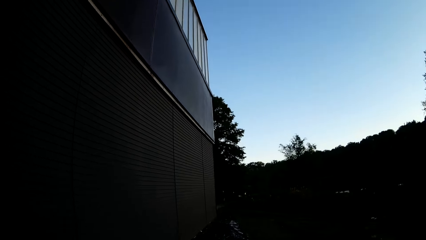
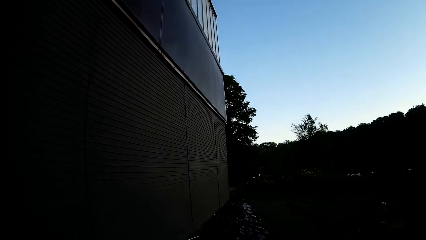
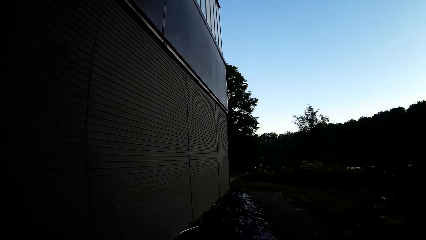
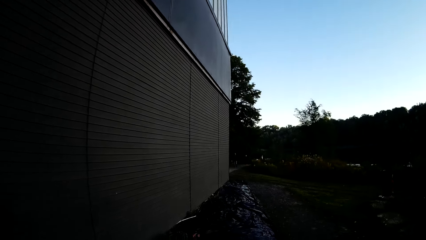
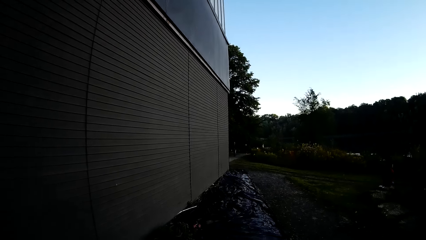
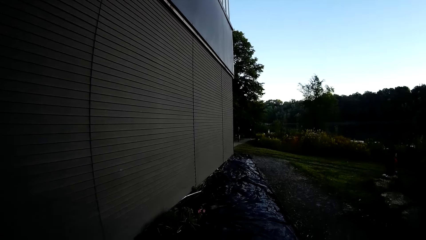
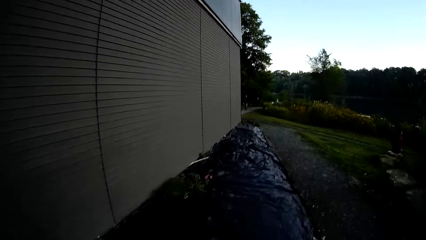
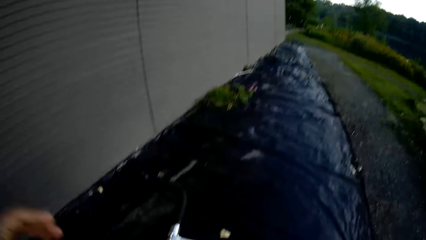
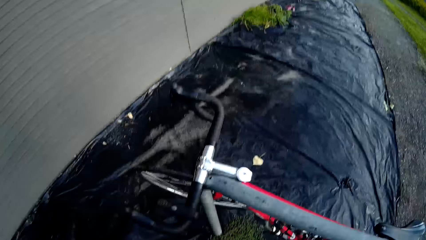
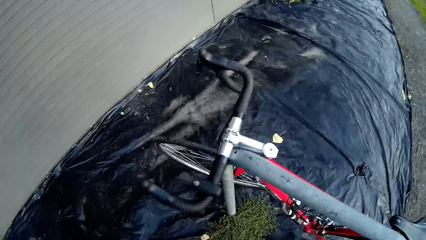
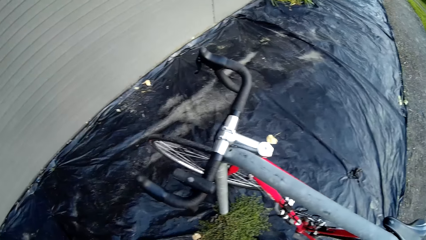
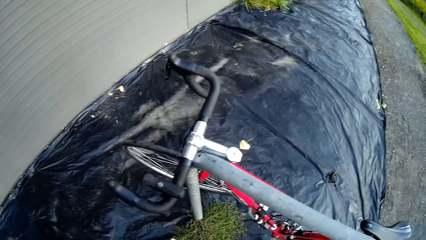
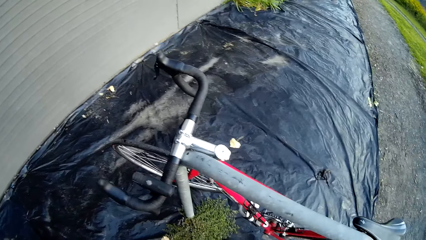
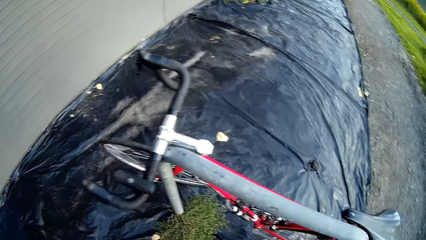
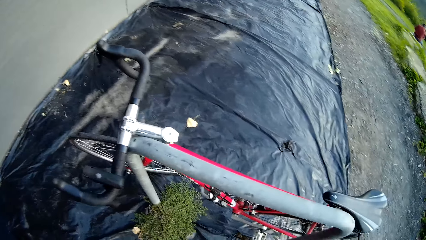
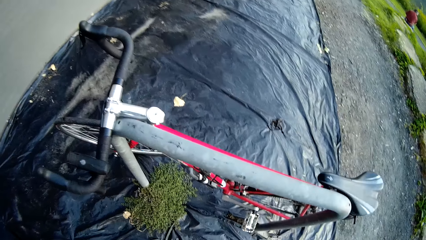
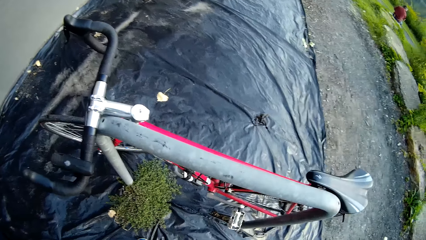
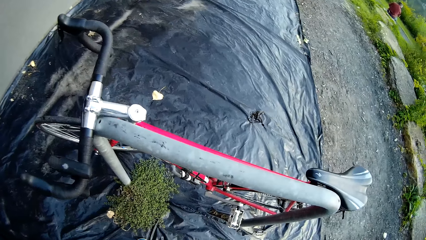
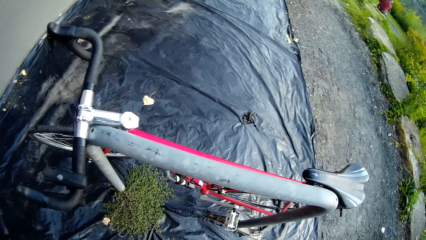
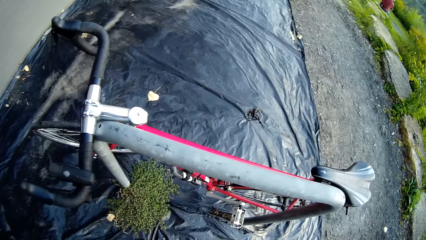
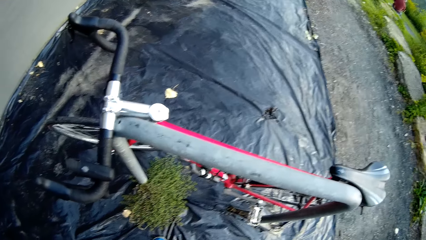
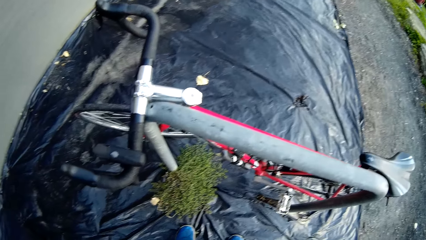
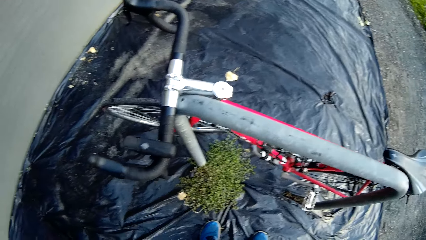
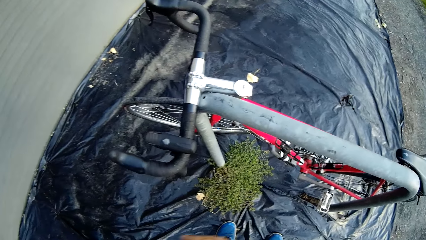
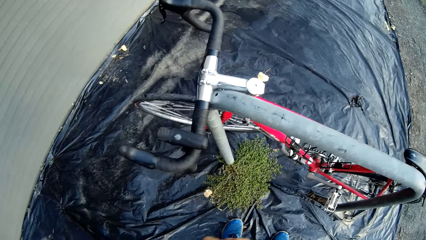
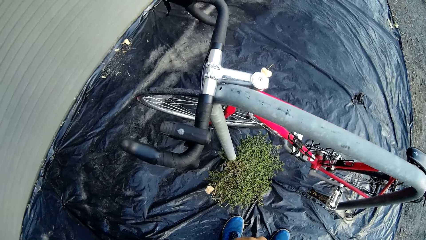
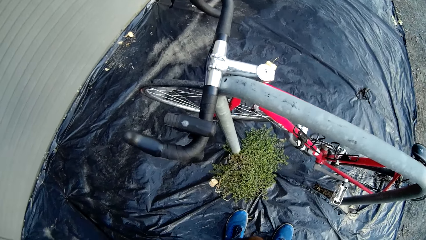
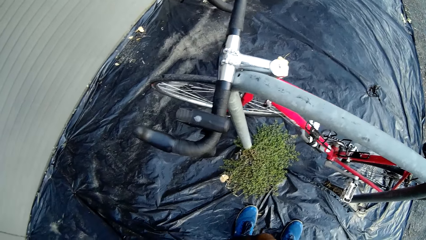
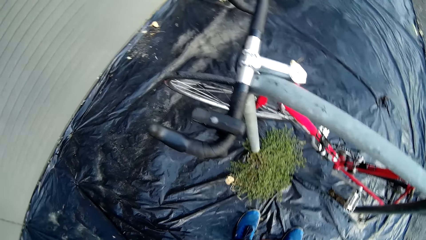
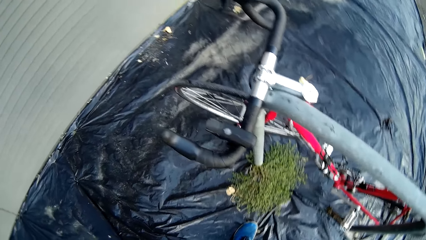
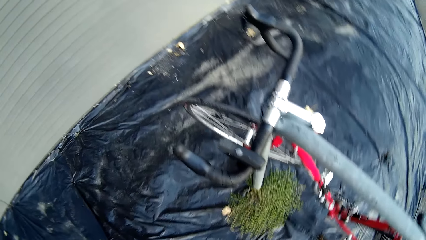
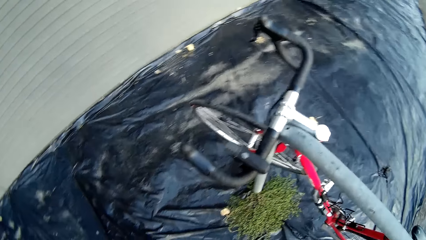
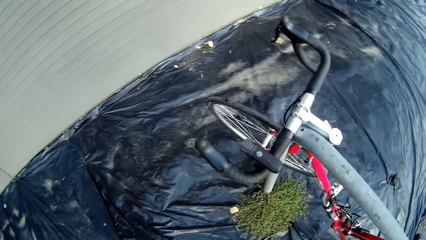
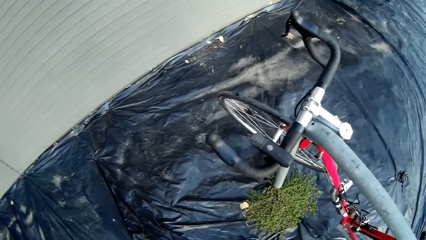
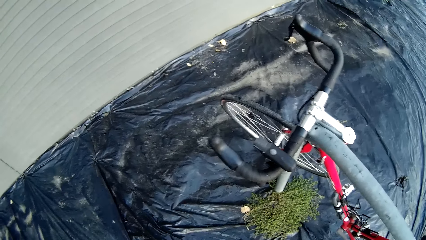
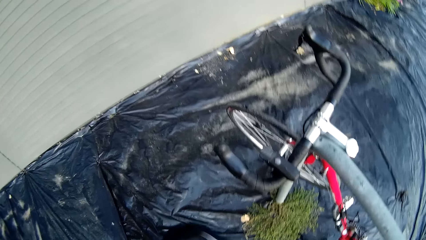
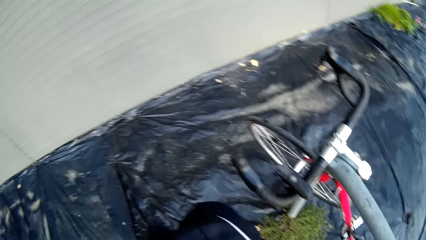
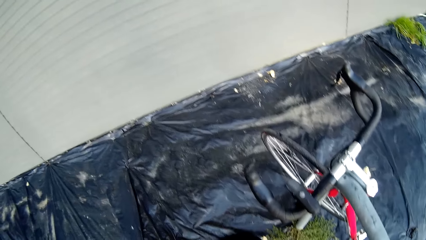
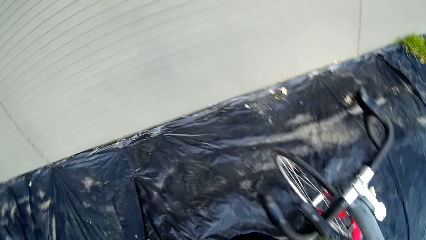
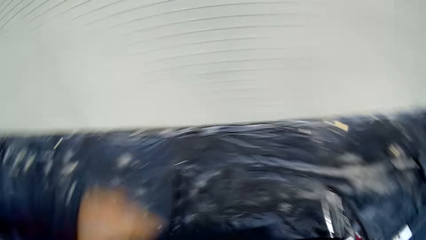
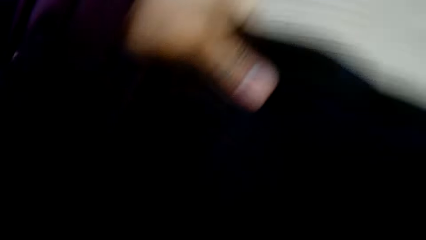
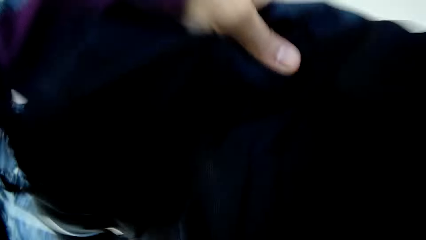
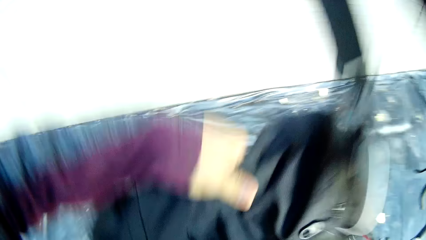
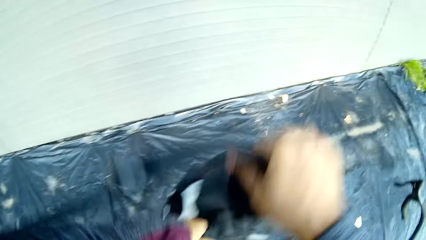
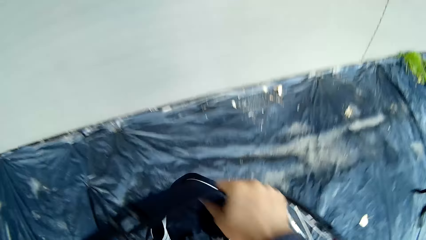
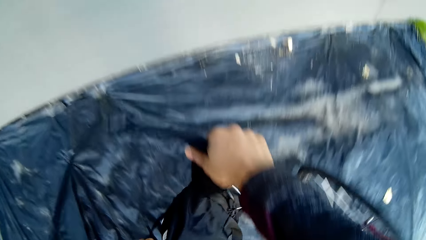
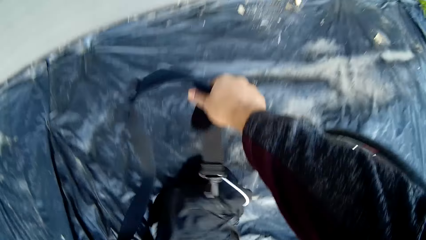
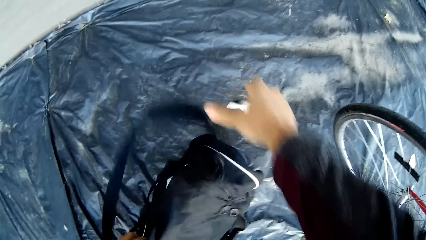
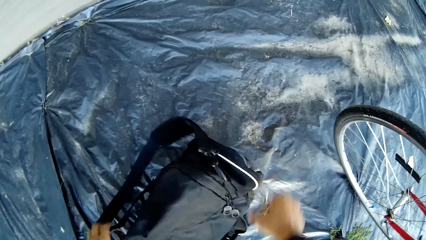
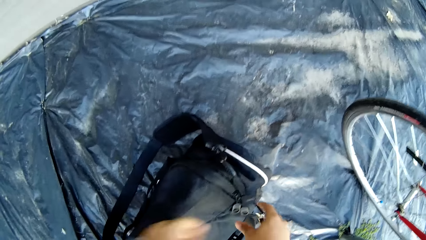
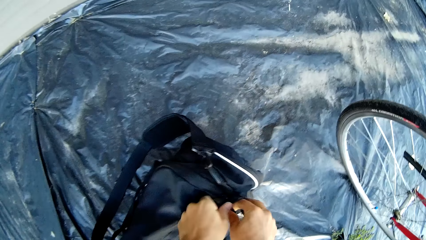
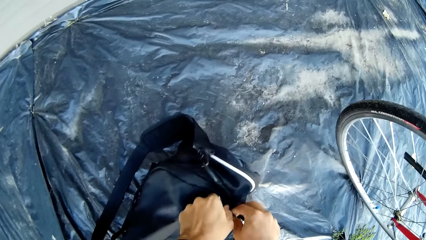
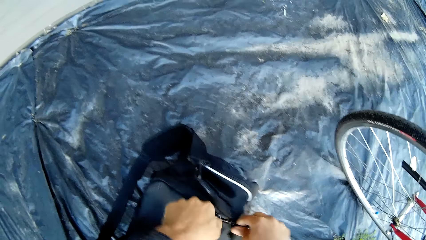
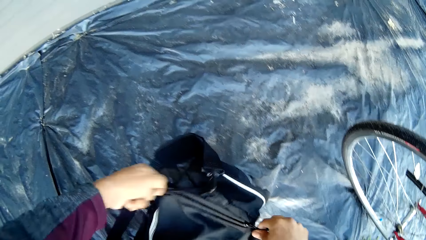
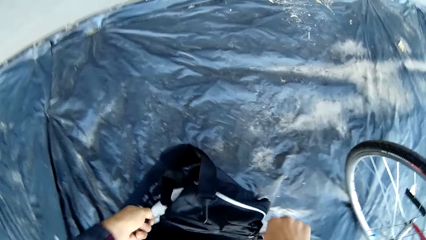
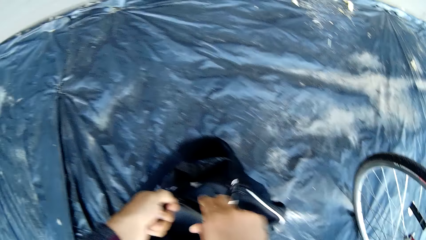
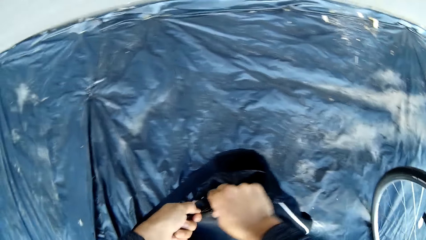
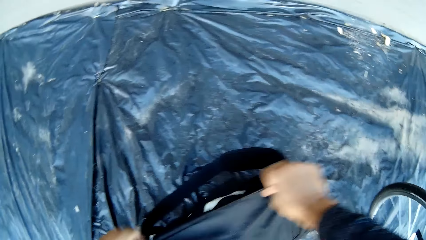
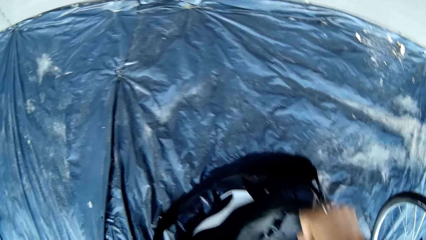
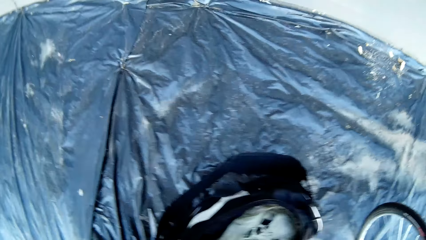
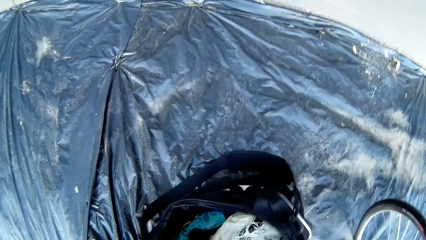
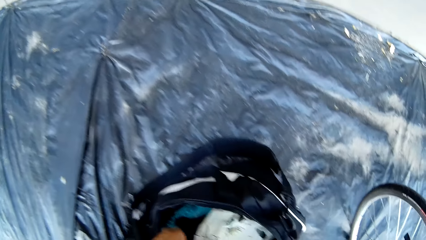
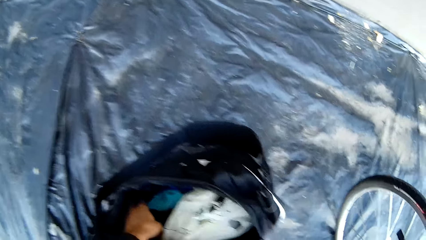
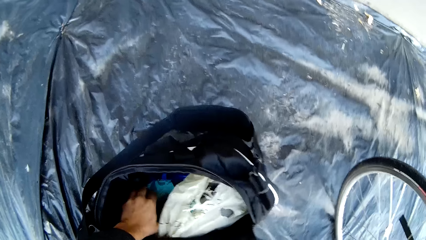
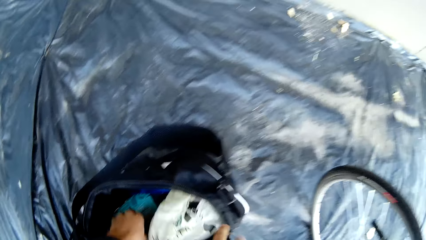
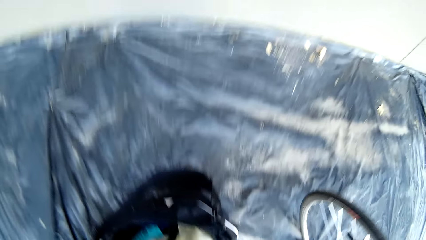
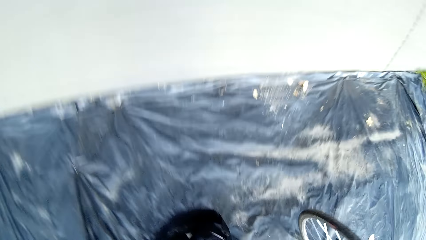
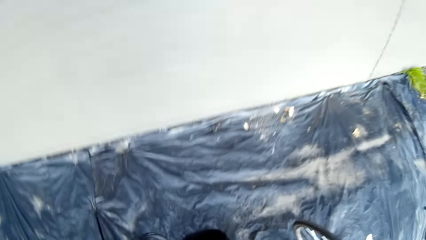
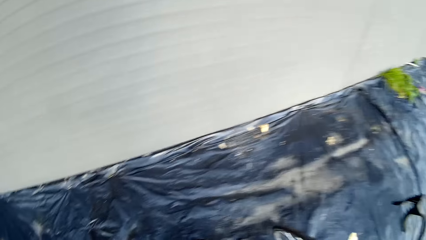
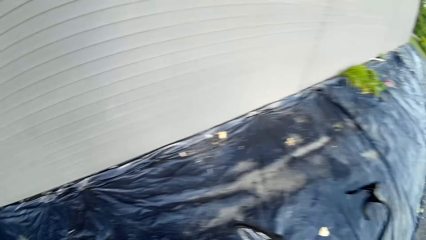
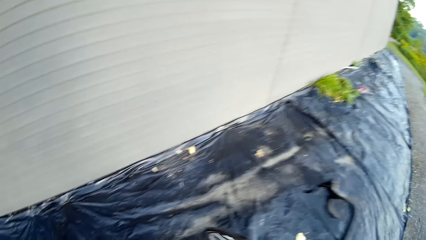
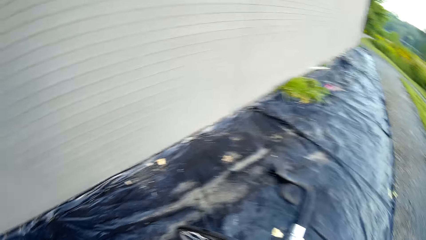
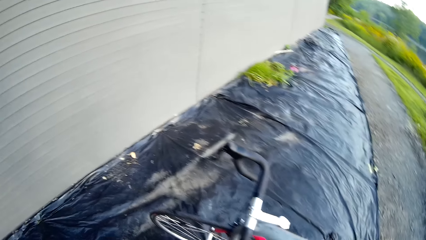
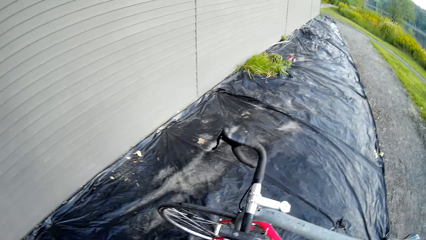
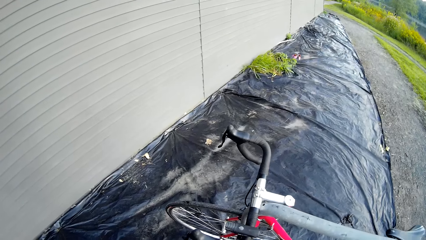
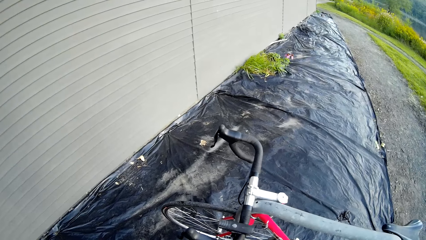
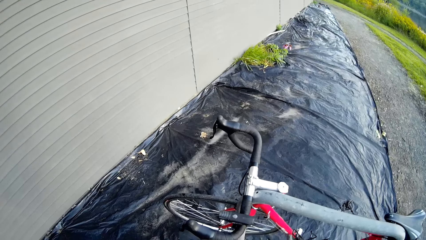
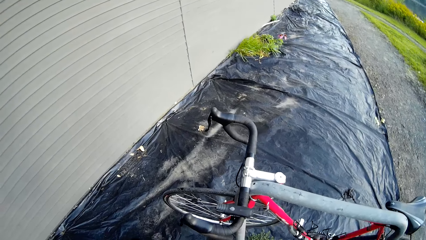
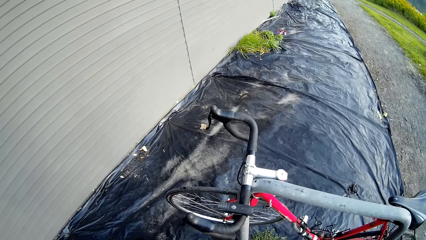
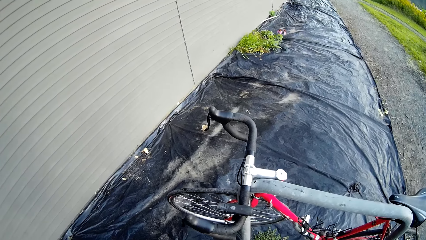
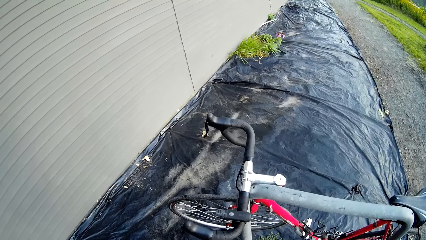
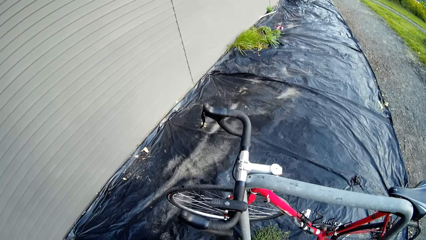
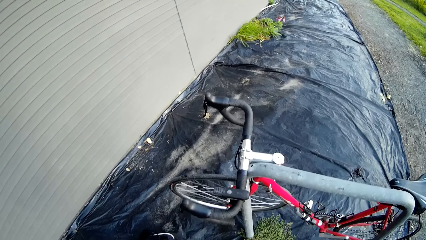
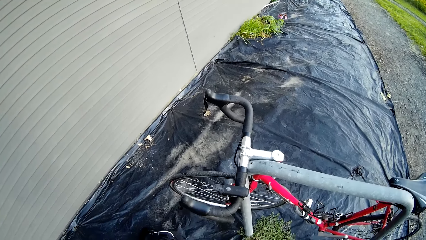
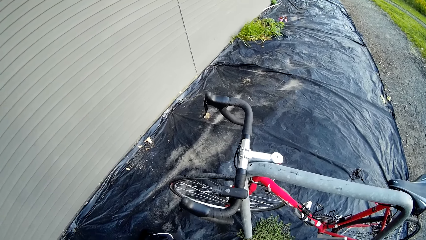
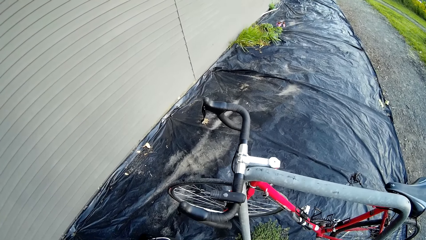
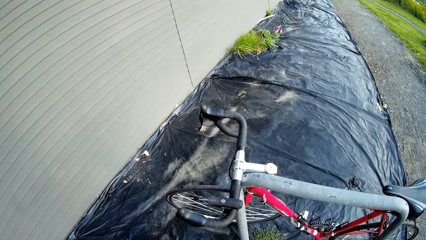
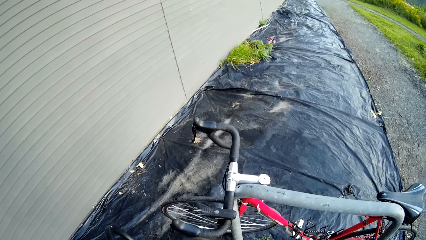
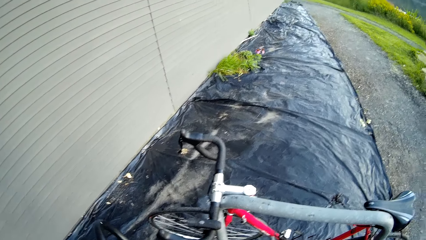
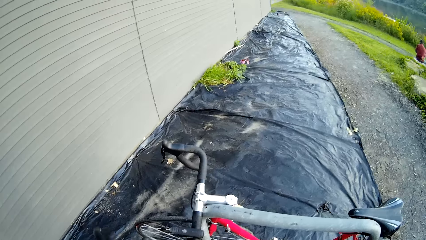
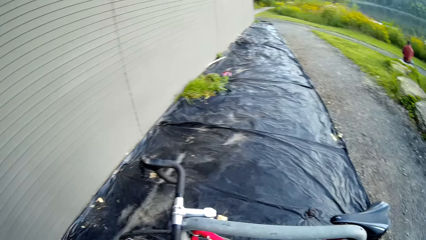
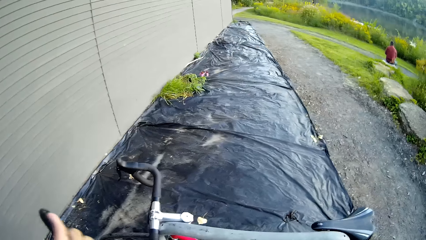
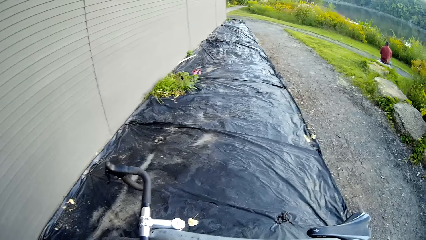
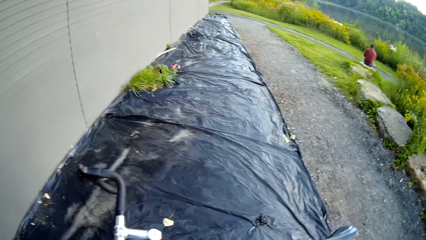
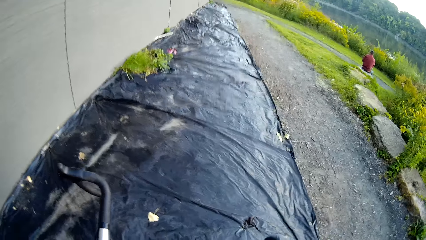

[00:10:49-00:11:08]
The camera wearer parks a bicycle beside a building. They stop. They look at the bicycle. They remove a bag on the back. They put the bag on the ground. They hold the bag. They unzip the bag. They pick up a bicycle lock in the bag.
